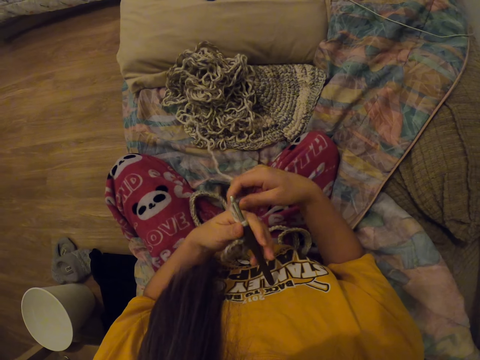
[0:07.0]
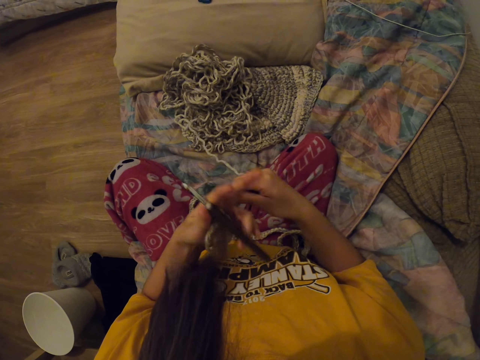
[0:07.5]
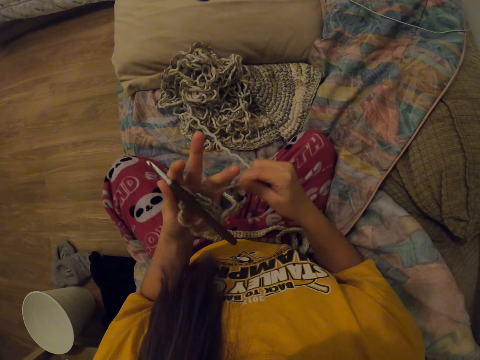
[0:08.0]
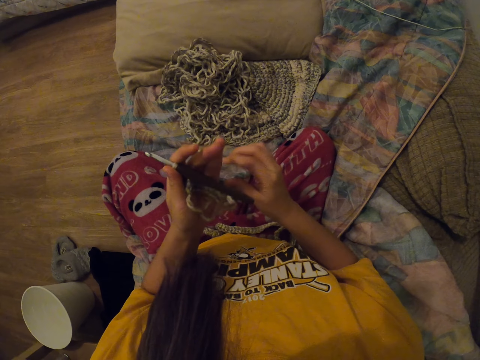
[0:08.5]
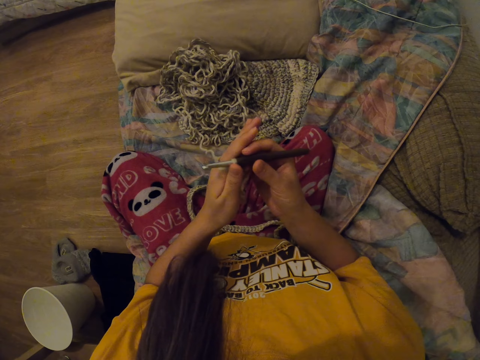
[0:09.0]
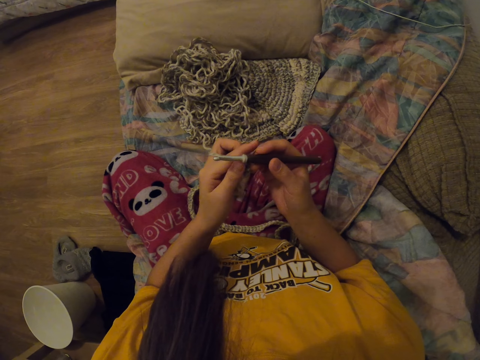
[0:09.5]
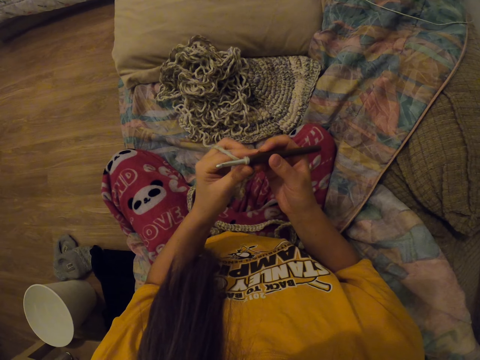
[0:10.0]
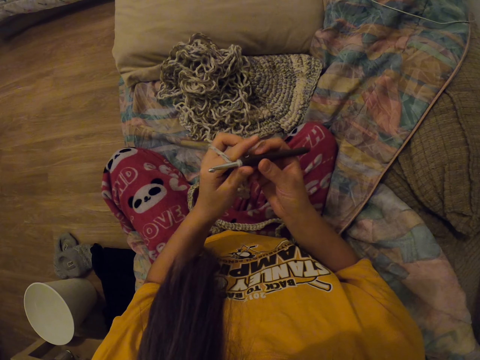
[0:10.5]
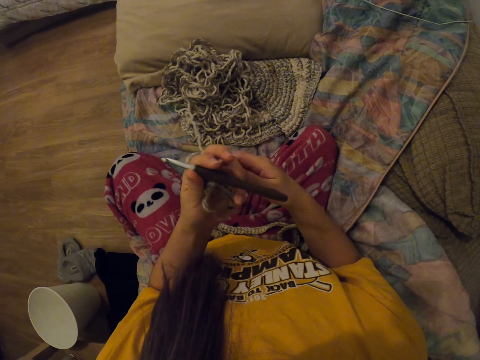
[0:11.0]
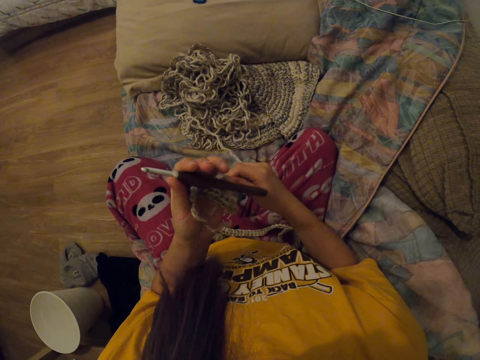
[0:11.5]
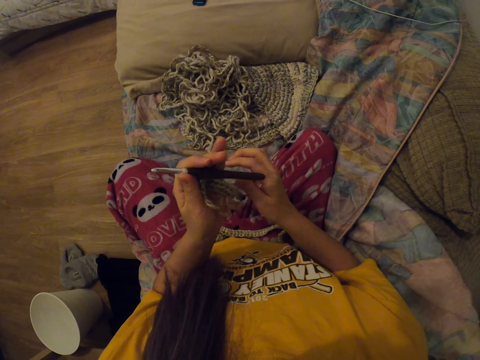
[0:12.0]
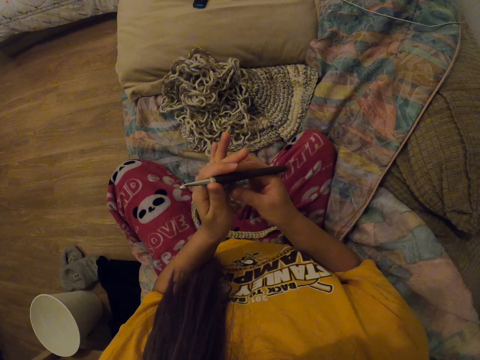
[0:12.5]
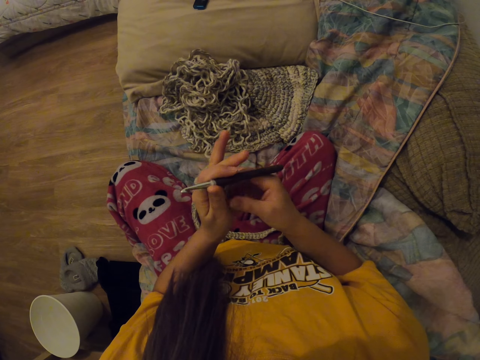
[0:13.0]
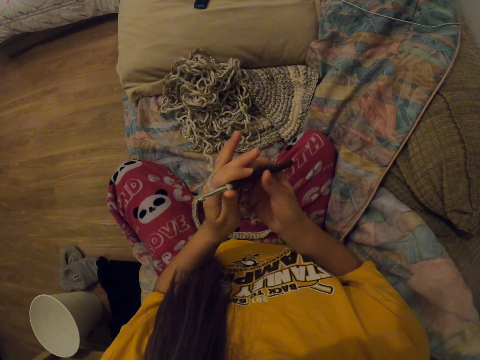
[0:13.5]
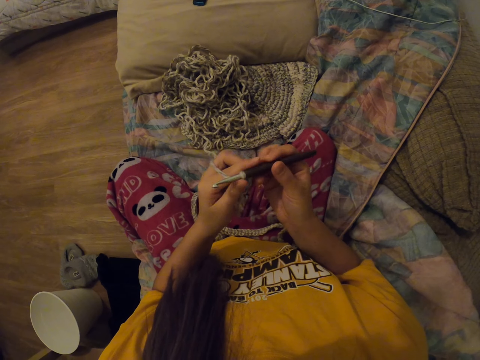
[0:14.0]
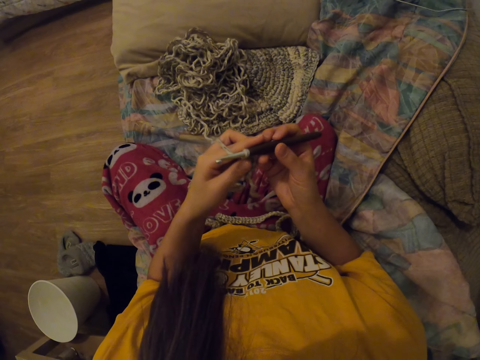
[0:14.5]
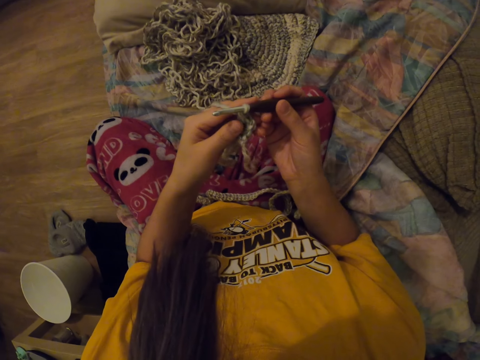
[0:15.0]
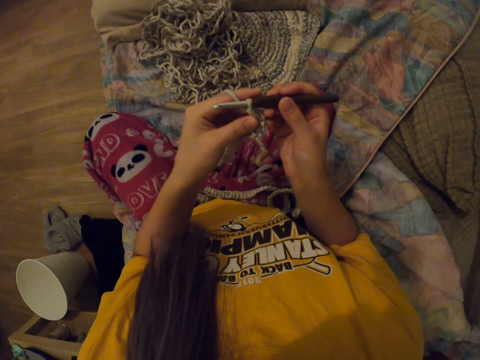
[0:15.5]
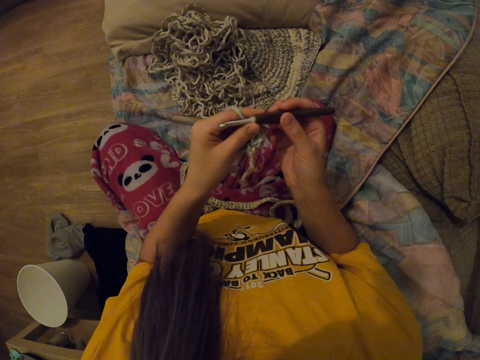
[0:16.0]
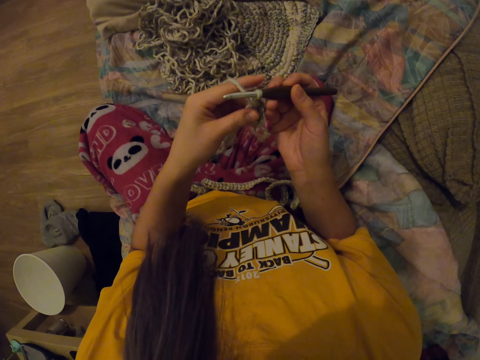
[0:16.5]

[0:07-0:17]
The camera wearer changes the thread from the right to the left hand. She pulls the thread. She folds the thread on her finger. She moves the thread. She moves the hands. She changes the thread from the left to the right hand.

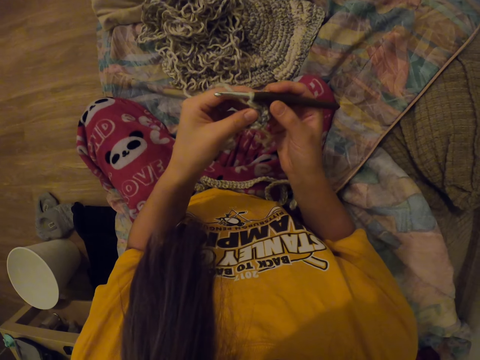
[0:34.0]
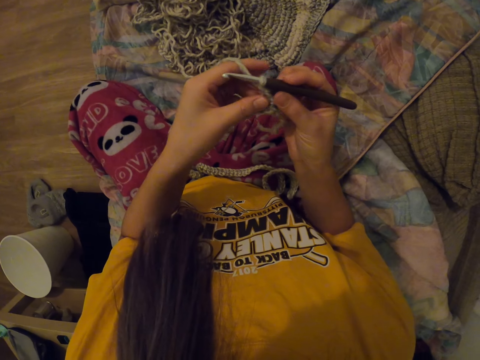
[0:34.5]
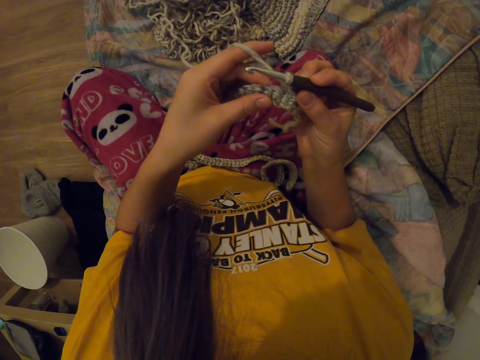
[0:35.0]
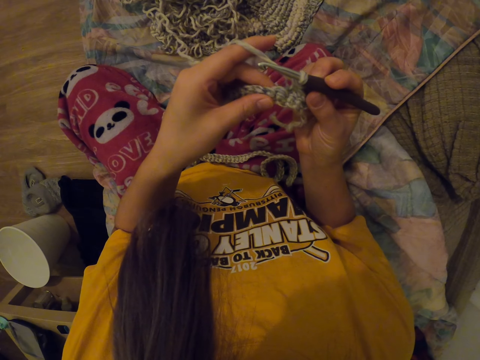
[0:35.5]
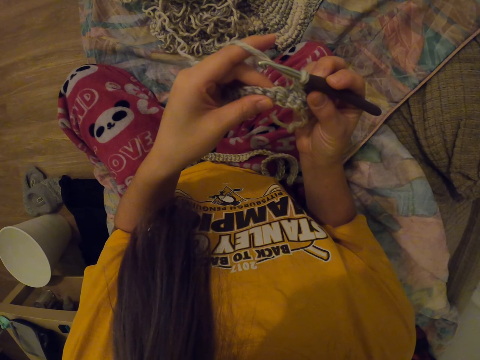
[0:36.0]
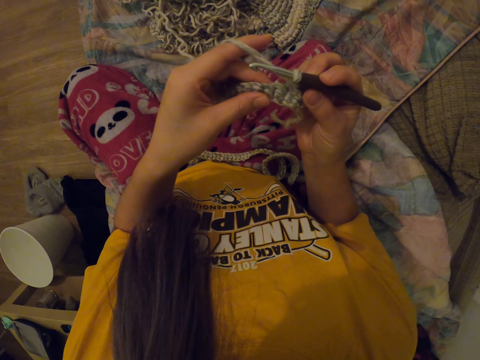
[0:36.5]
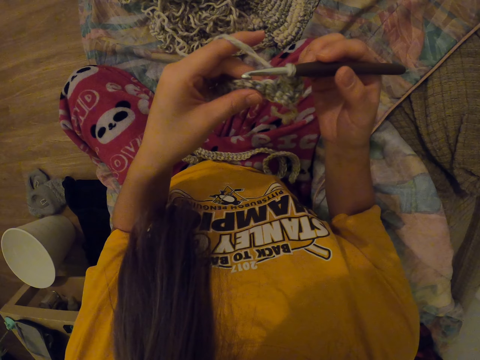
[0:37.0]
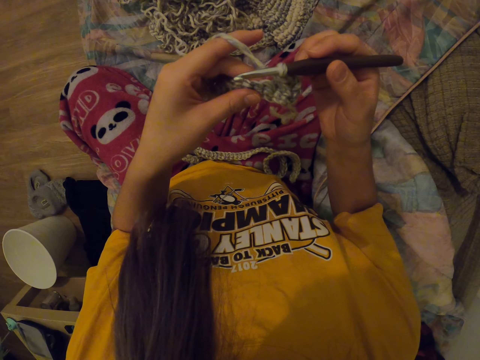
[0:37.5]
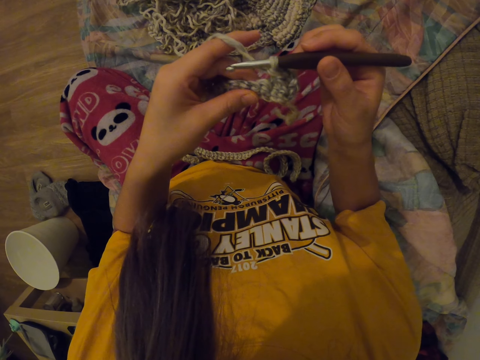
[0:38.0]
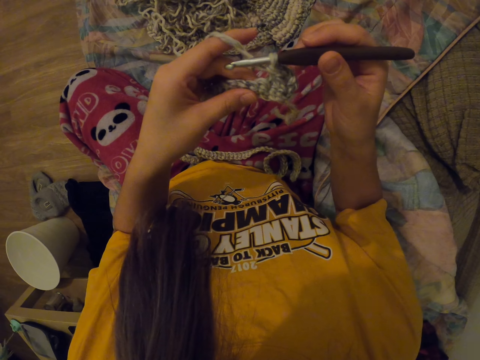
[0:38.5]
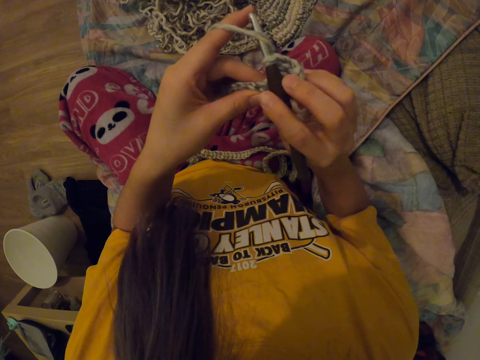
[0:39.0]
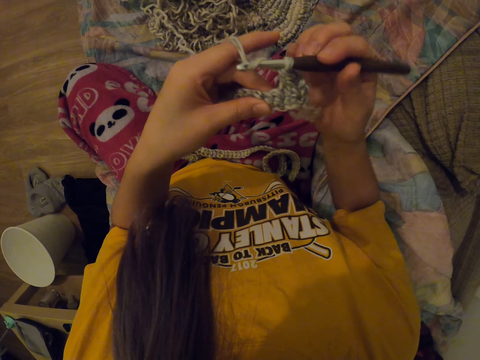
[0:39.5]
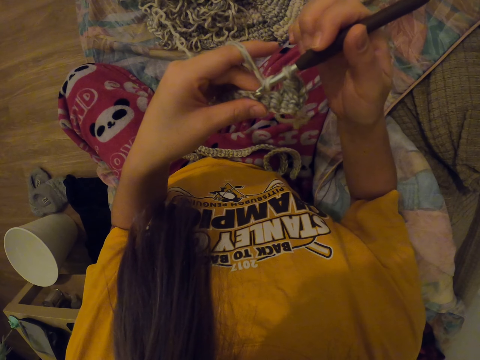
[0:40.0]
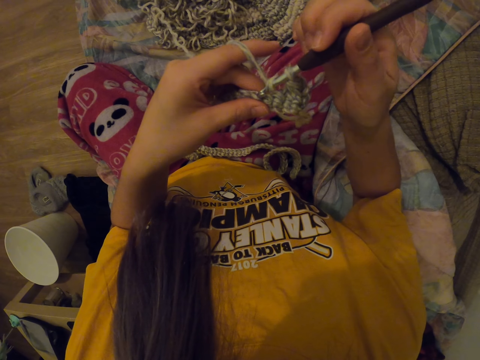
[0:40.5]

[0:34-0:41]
The camera wearer holds the needle. They sew something.

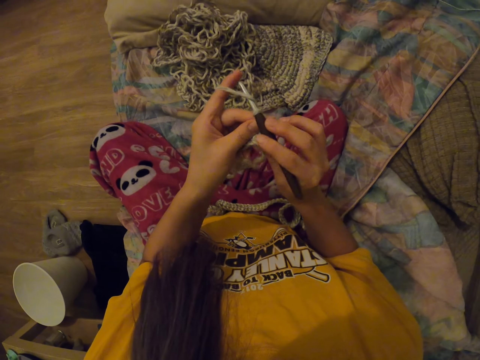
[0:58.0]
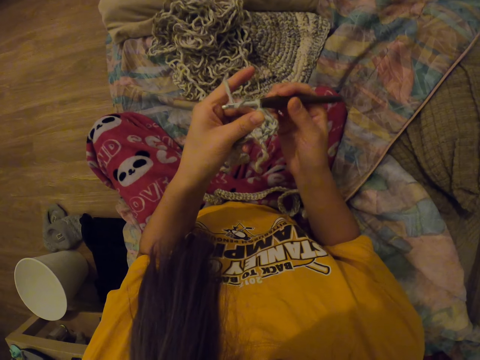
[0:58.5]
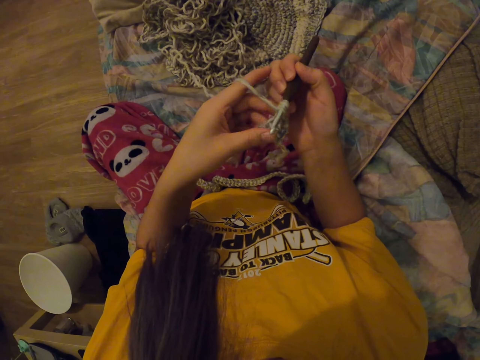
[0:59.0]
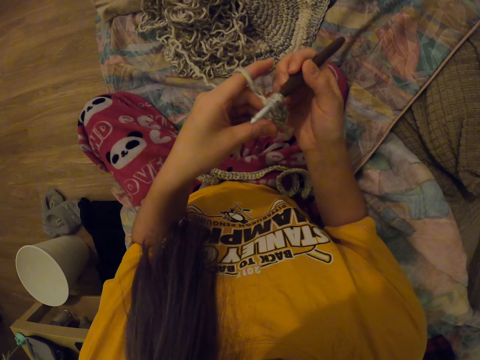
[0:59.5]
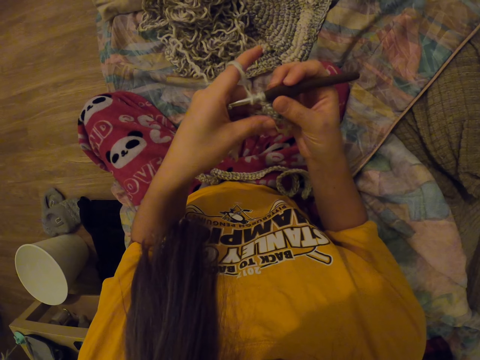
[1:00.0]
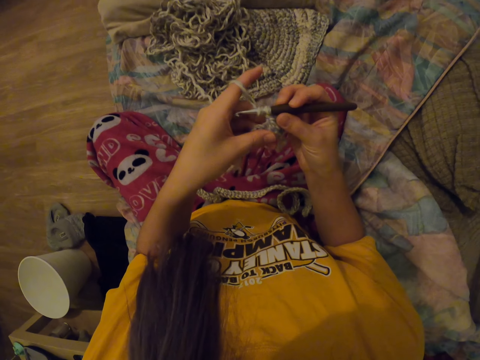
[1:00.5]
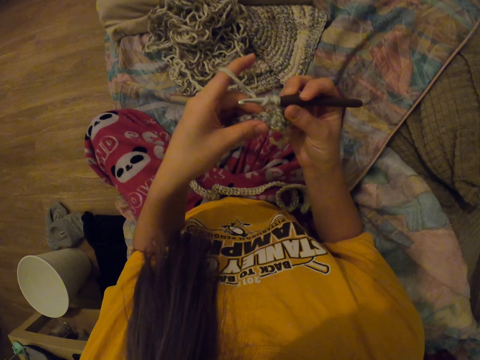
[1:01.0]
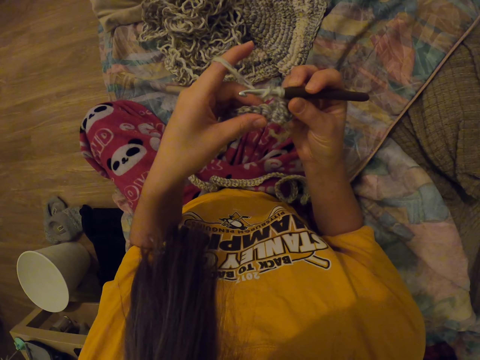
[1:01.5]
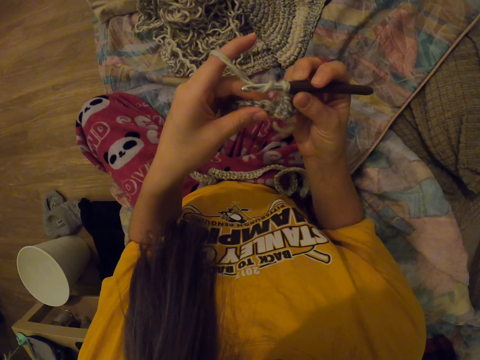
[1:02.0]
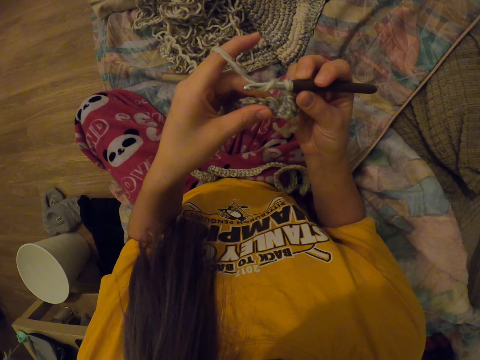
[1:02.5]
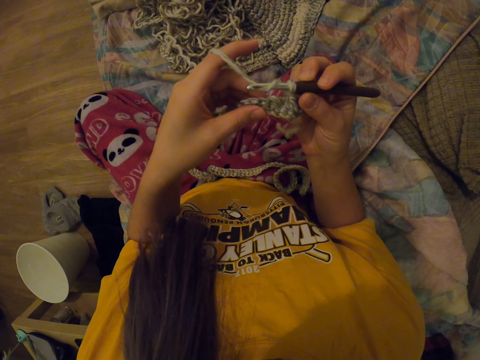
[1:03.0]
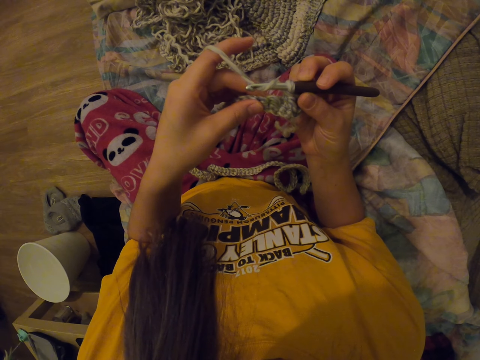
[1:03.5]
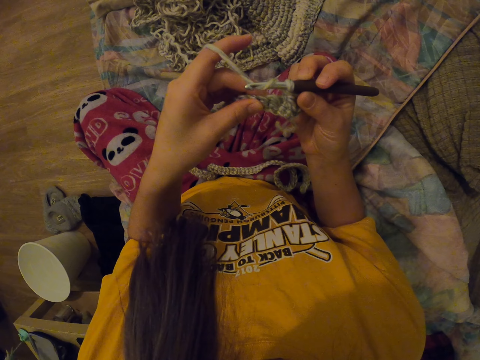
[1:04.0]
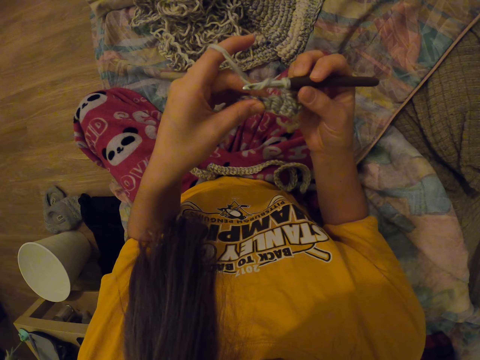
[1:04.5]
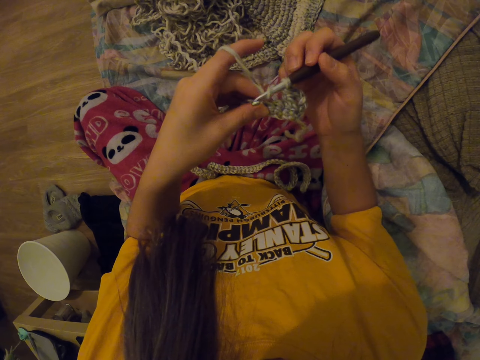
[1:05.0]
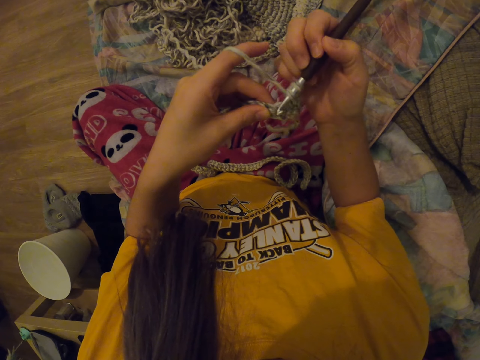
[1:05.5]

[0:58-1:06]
The camera wearer sews something. They move the left hand.

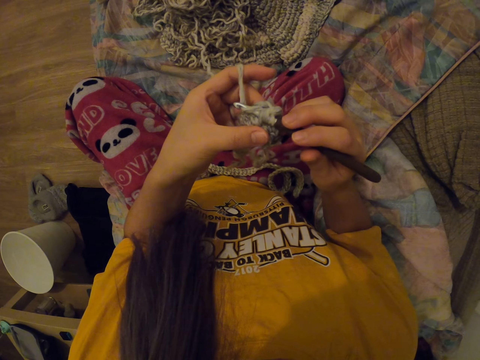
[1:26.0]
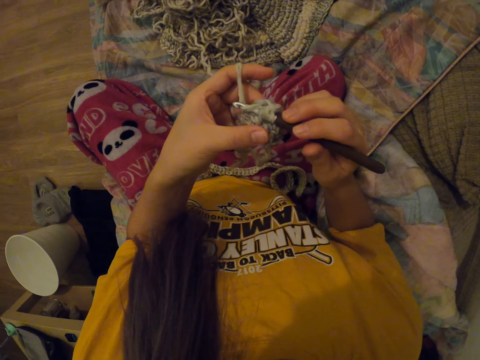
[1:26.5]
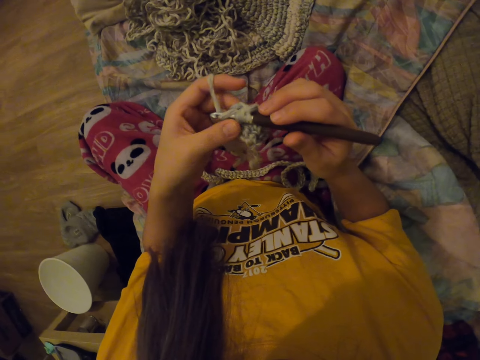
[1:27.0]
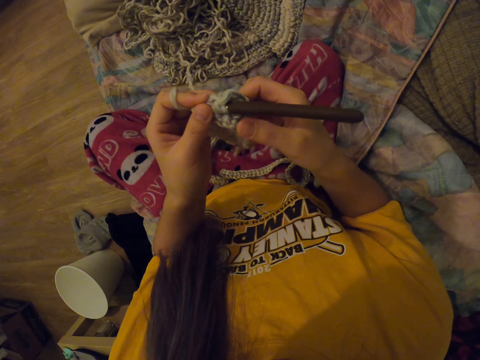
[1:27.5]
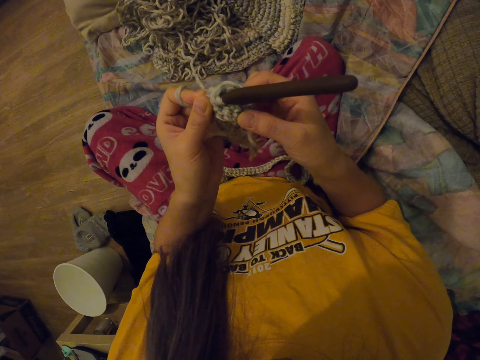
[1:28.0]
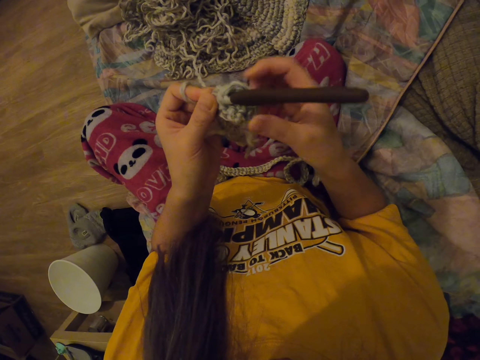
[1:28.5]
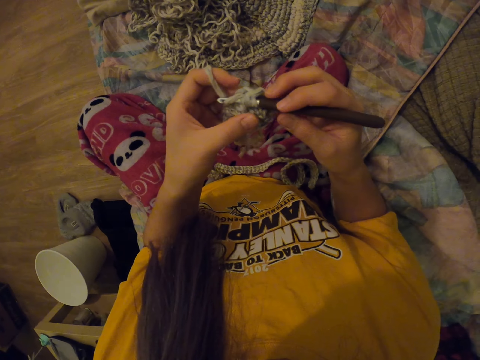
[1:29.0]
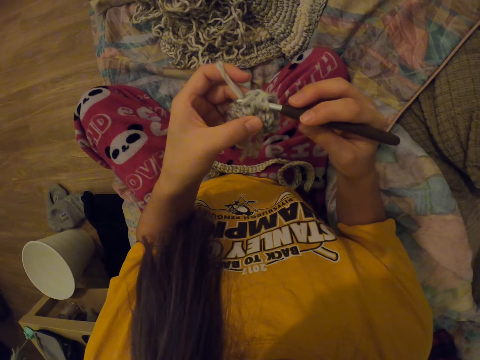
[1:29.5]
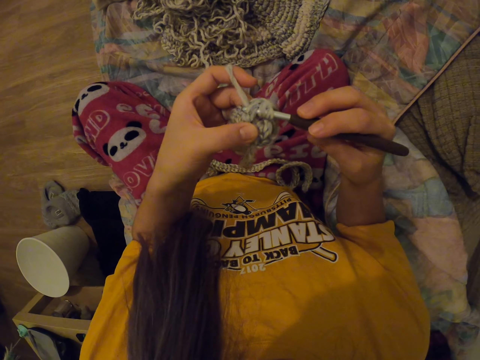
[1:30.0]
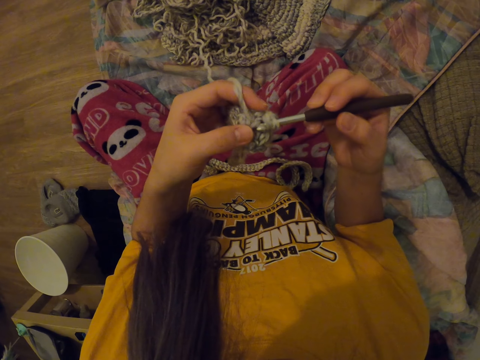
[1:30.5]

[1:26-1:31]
The camera wearer releases the right hand from the needle. They touch the sewn object. They touch the needle. They sew something.
